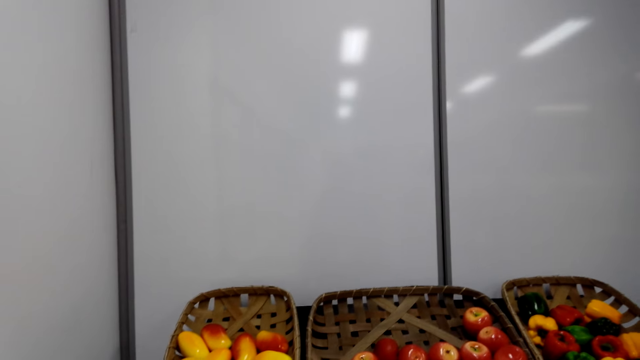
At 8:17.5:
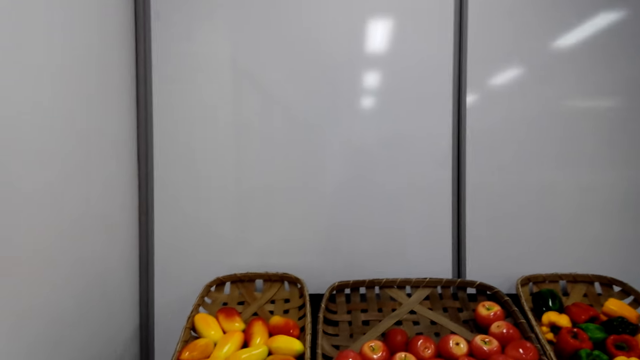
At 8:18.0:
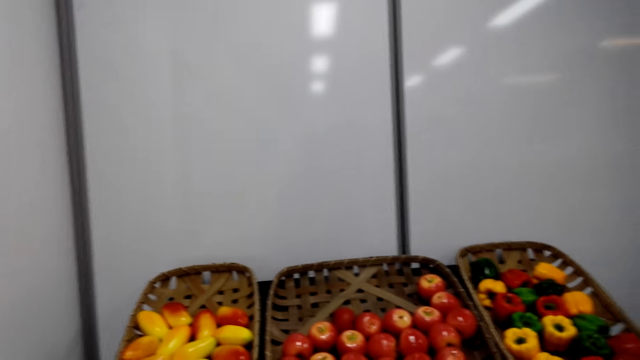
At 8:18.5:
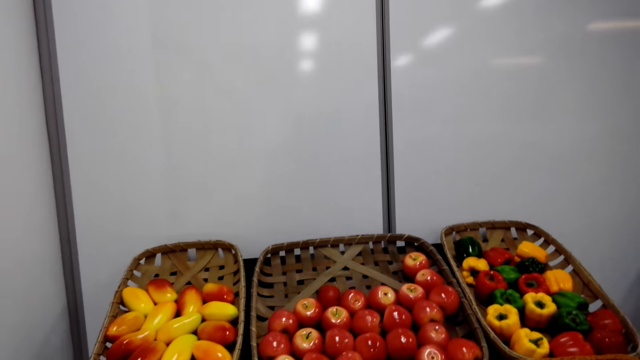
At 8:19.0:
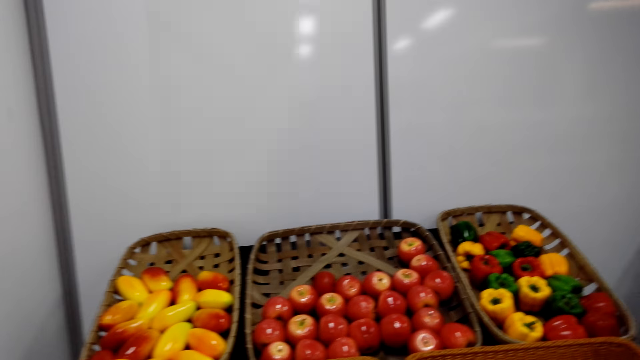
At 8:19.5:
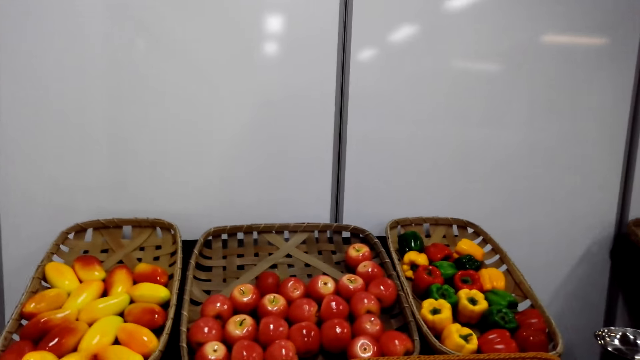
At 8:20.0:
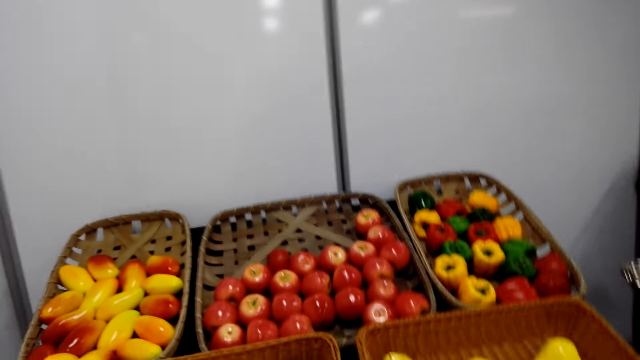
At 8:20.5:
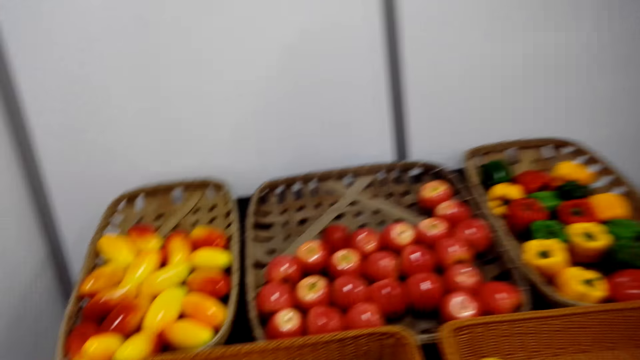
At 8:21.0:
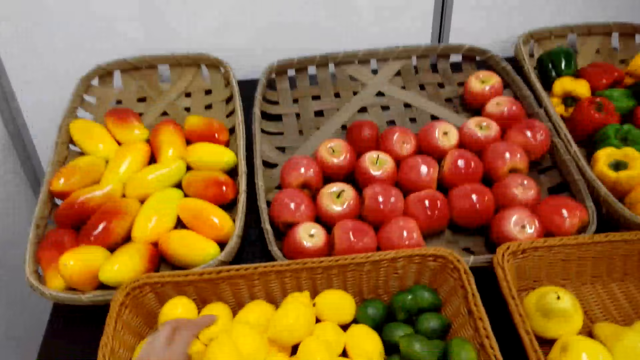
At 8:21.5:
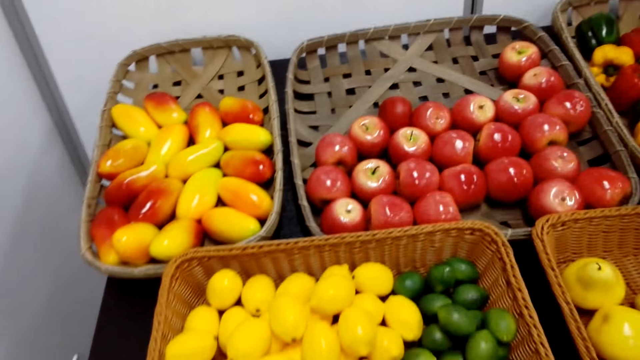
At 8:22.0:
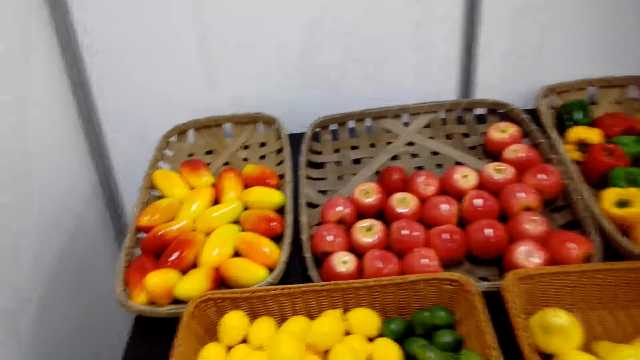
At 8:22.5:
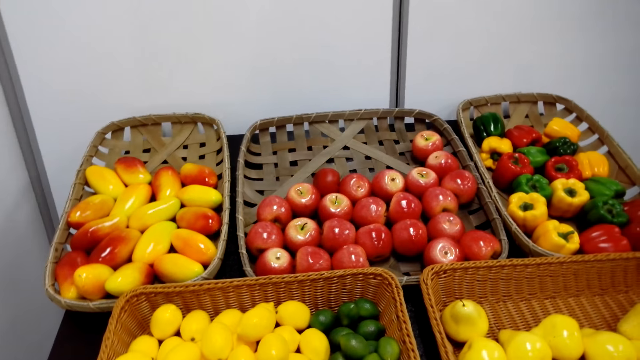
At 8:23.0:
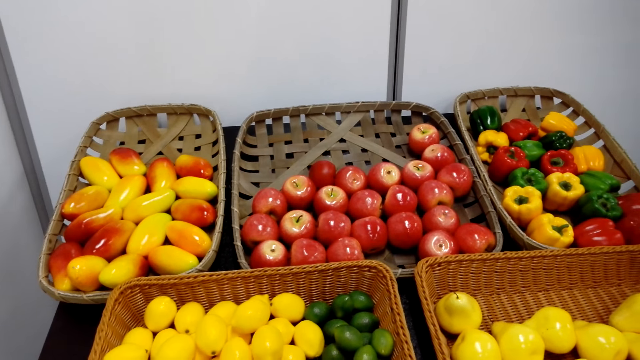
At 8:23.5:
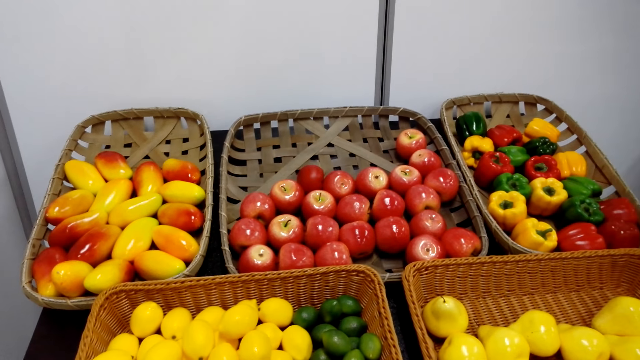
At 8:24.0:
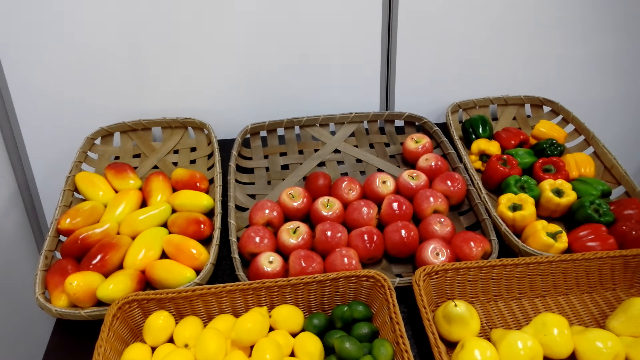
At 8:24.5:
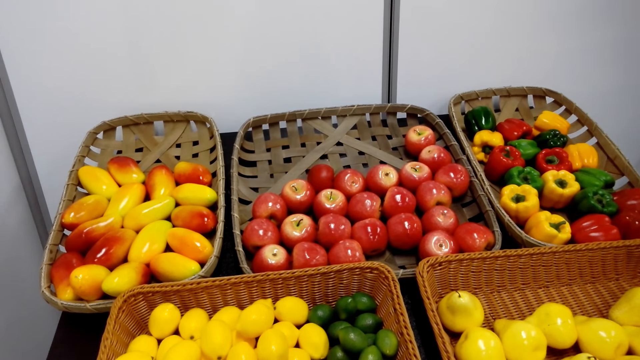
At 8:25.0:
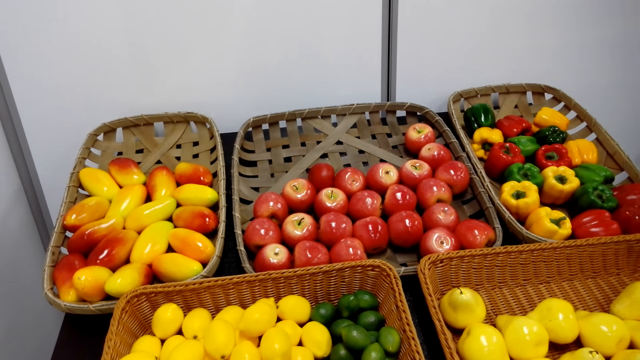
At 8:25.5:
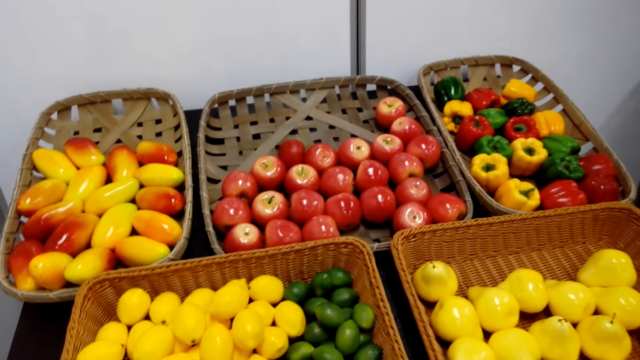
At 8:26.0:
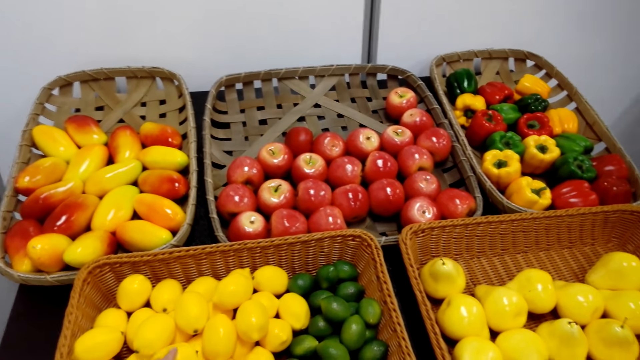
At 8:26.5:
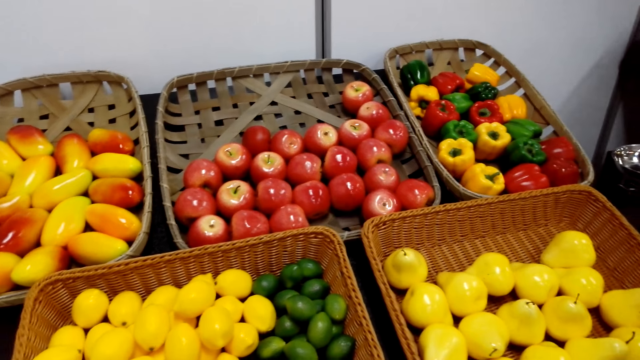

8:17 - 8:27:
The camera wearer grabs the lemon.

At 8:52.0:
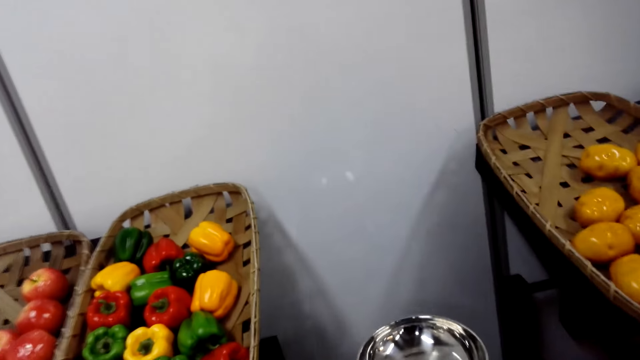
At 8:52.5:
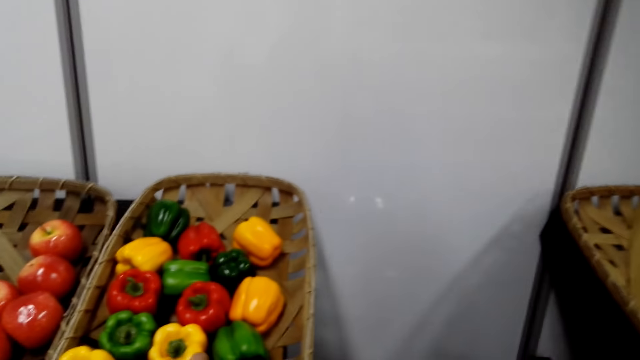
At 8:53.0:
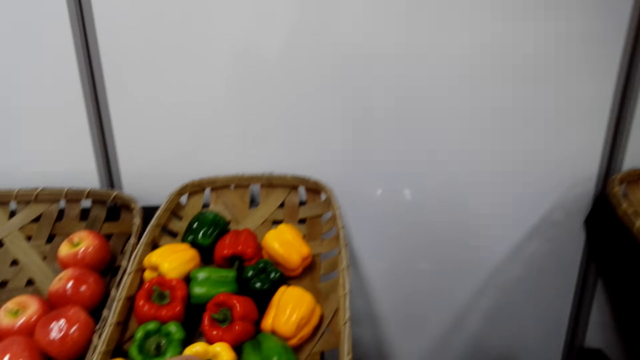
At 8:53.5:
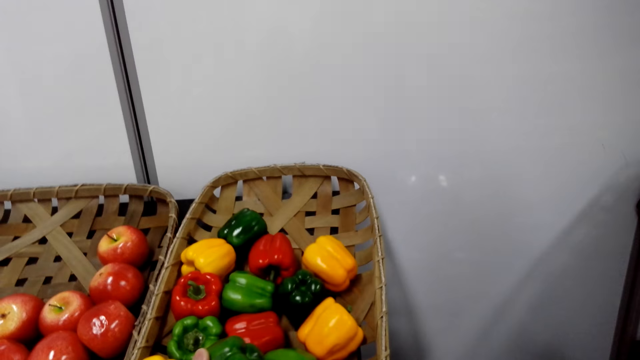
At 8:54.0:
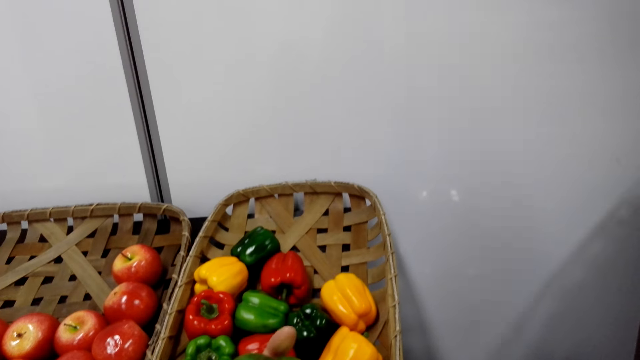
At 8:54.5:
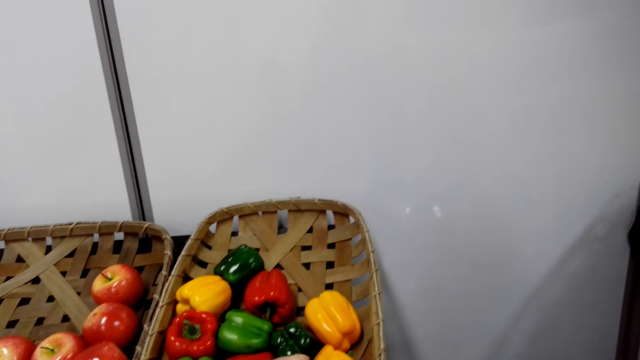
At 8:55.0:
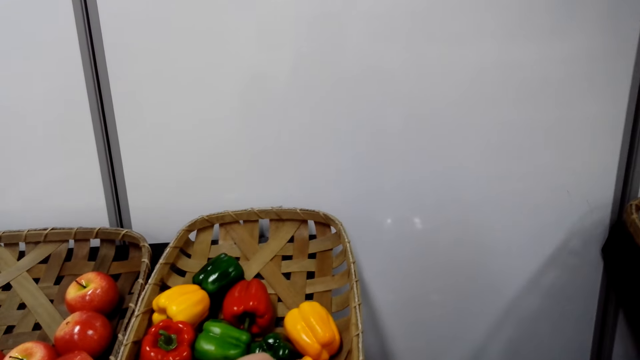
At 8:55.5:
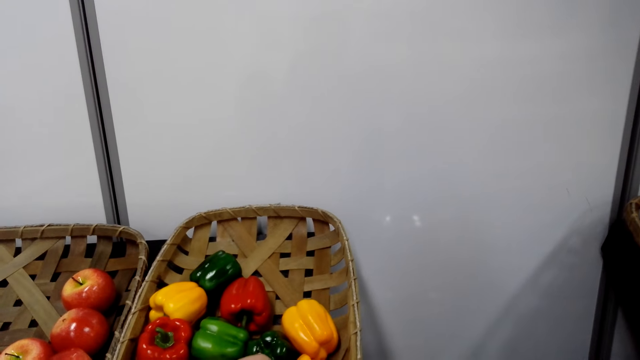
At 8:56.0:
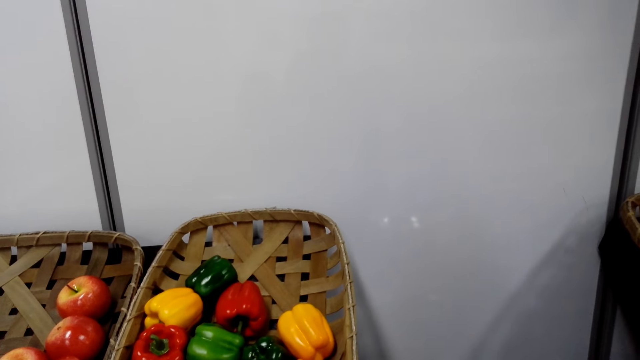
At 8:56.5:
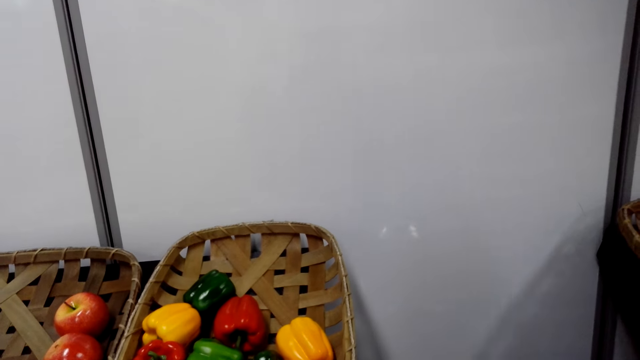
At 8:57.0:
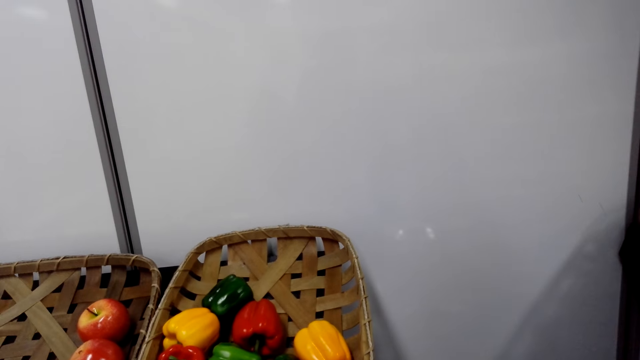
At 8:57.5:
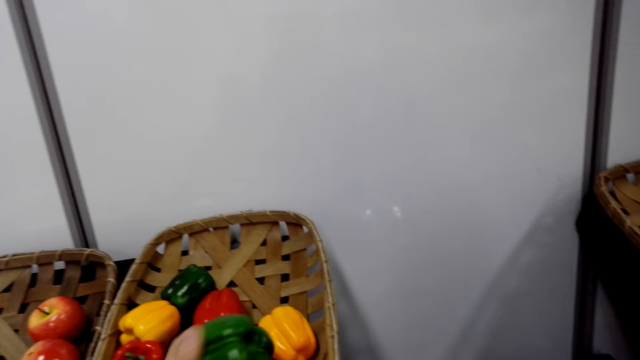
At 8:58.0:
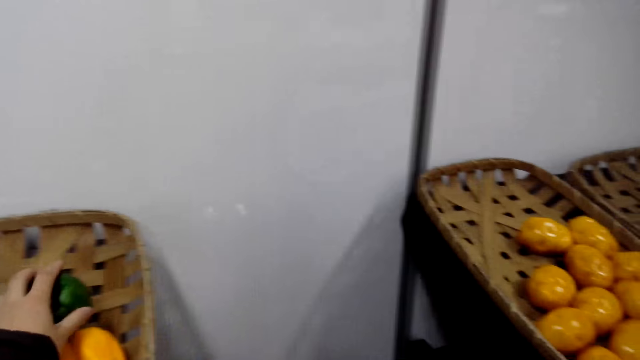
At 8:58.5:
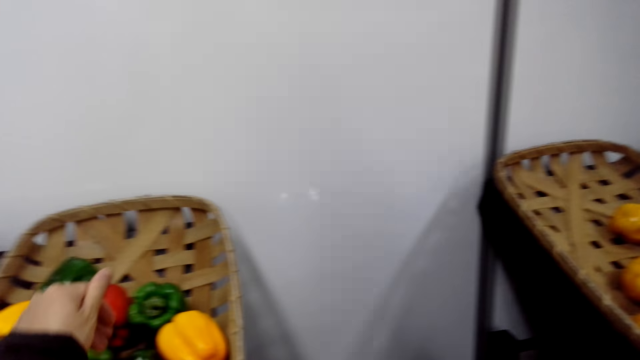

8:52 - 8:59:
The camera wearer grabs a capsicum.

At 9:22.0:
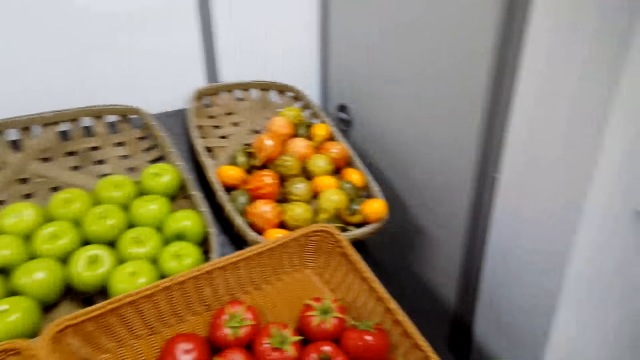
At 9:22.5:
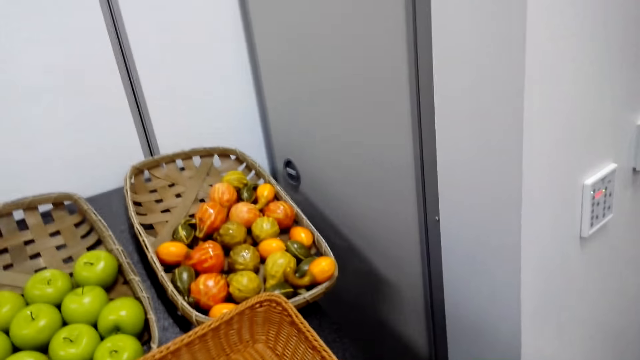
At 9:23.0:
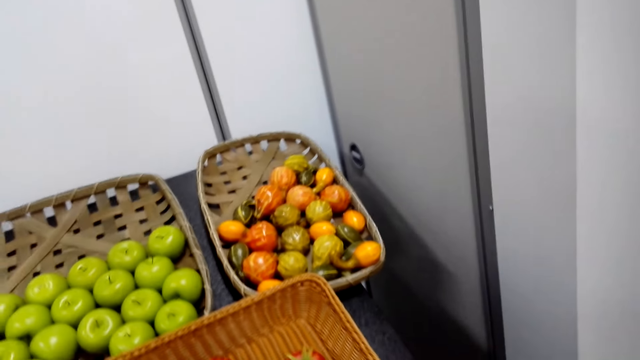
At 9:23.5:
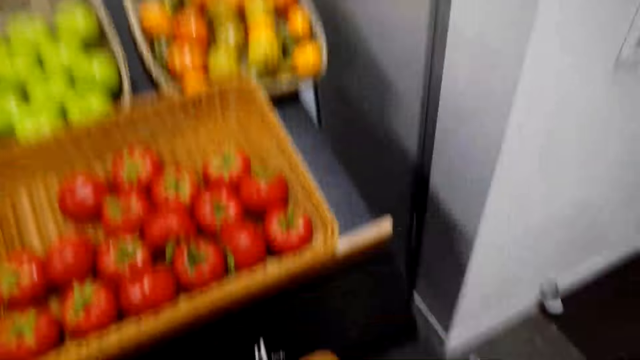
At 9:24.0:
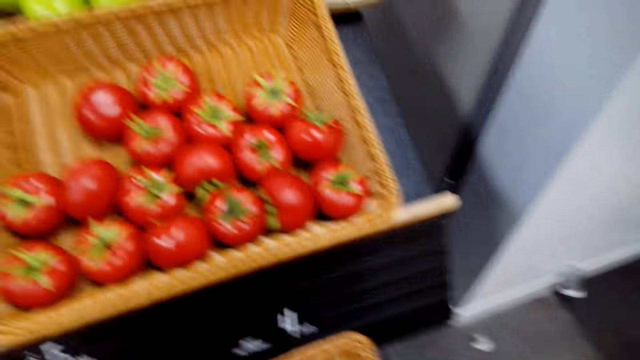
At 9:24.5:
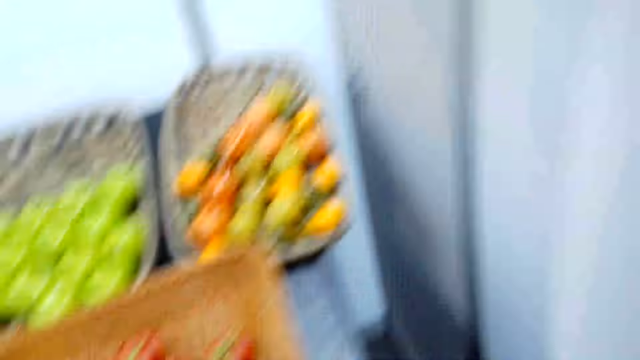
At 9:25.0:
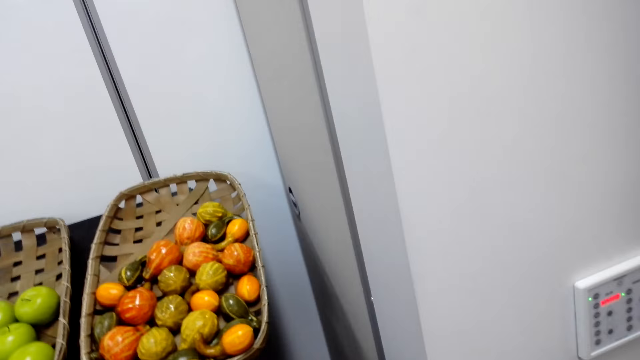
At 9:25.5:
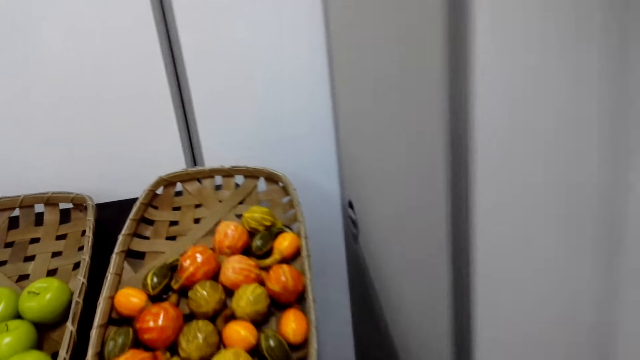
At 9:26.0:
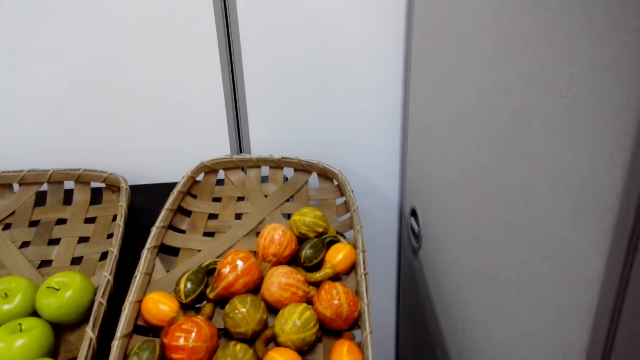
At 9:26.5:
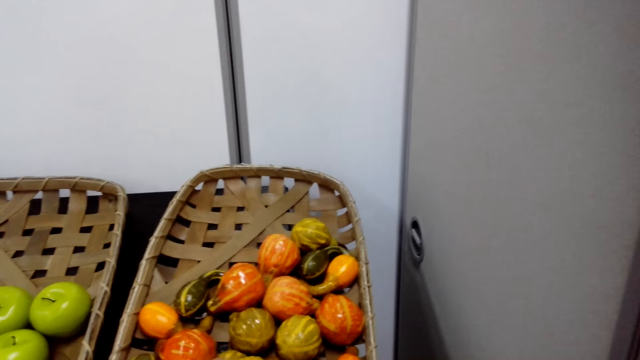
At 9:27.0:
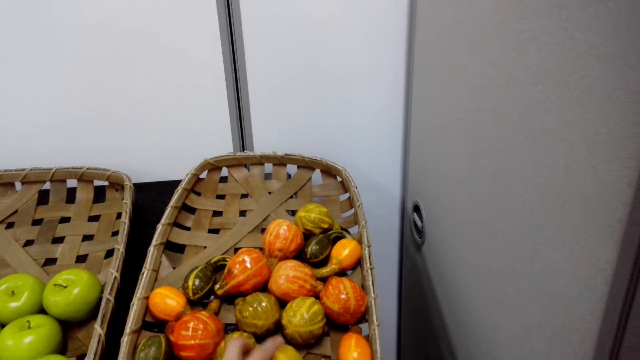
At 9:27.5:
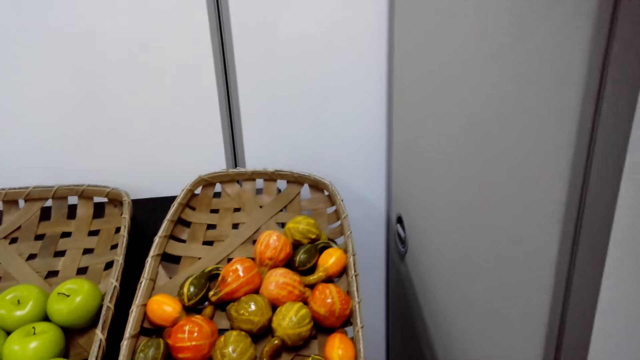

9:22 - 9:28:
The camera wearer puts fruit on nylon papers. They grab a fruit.
